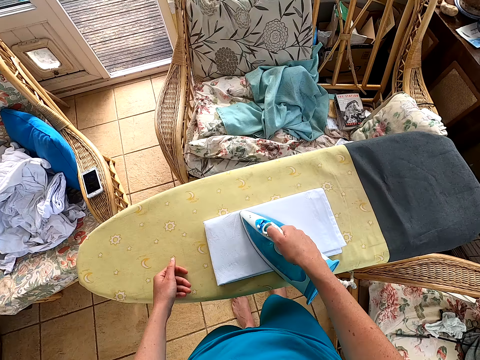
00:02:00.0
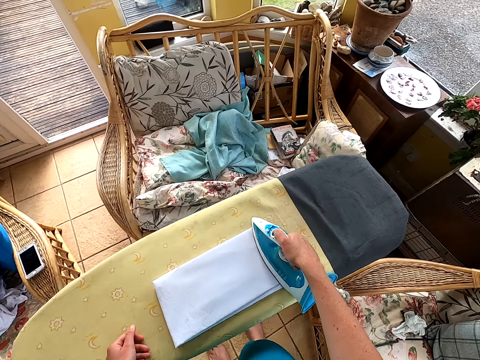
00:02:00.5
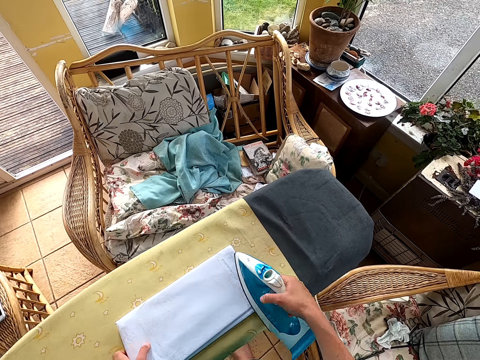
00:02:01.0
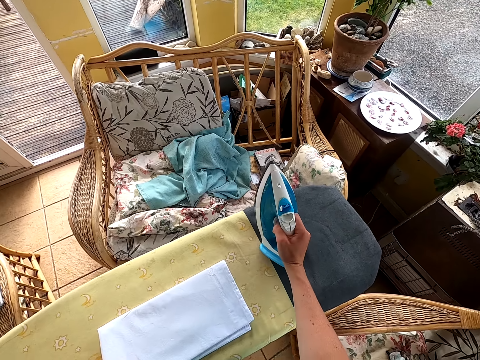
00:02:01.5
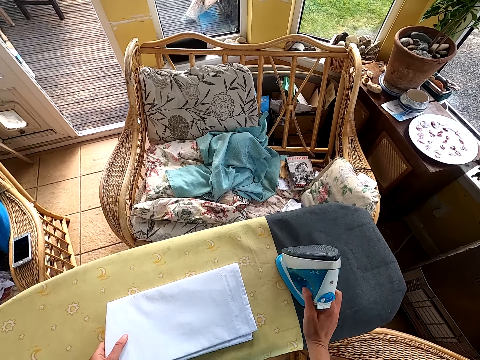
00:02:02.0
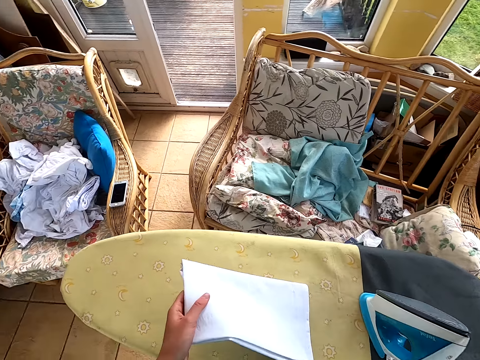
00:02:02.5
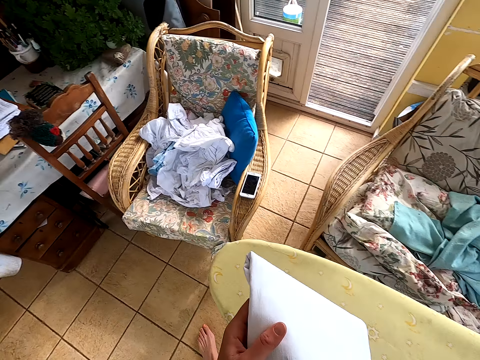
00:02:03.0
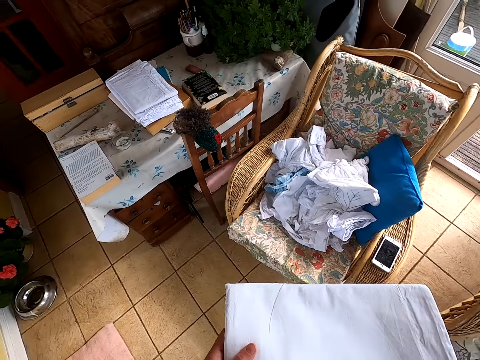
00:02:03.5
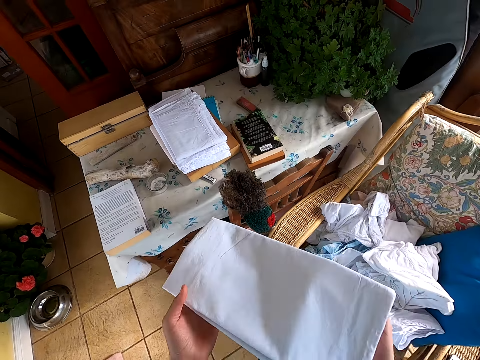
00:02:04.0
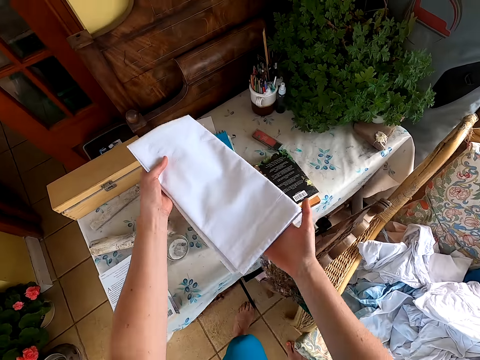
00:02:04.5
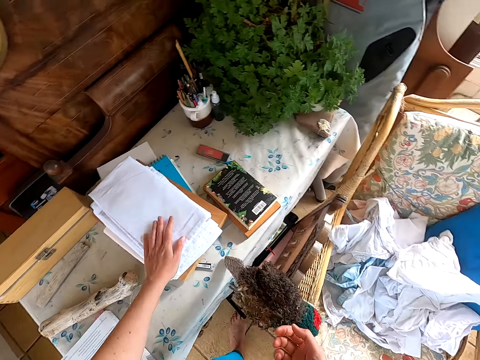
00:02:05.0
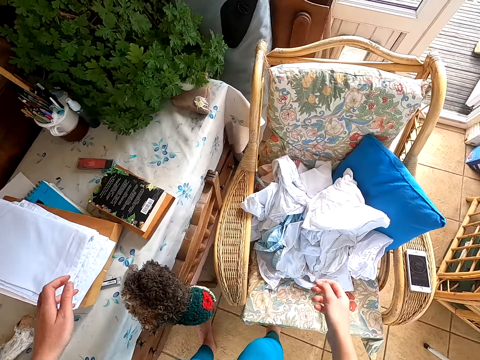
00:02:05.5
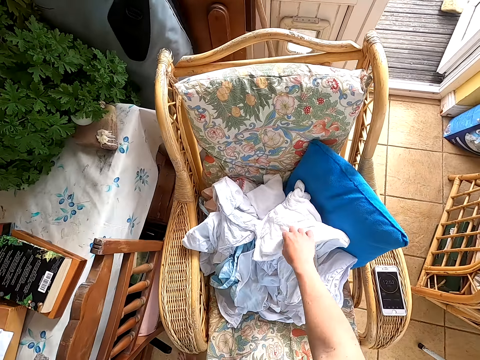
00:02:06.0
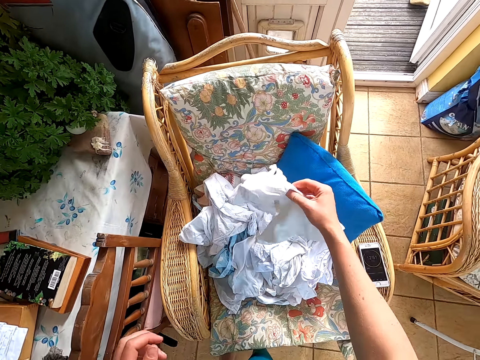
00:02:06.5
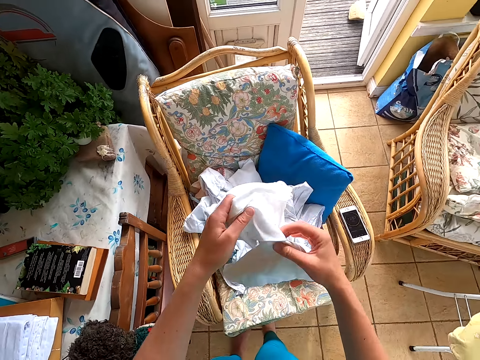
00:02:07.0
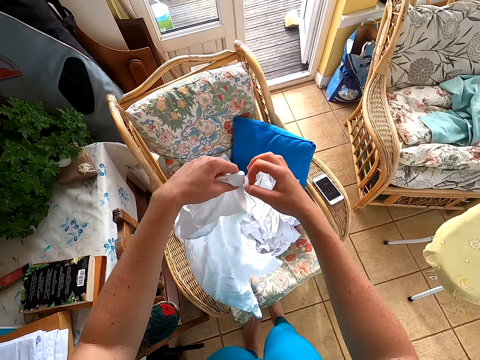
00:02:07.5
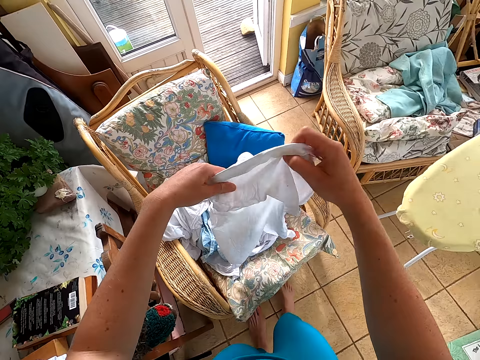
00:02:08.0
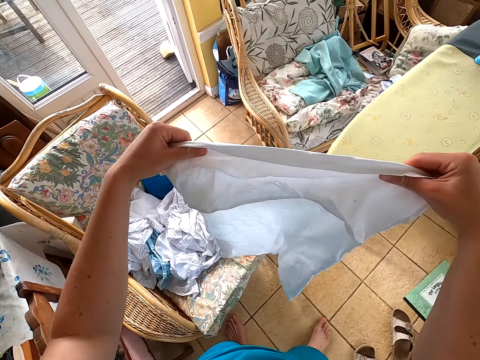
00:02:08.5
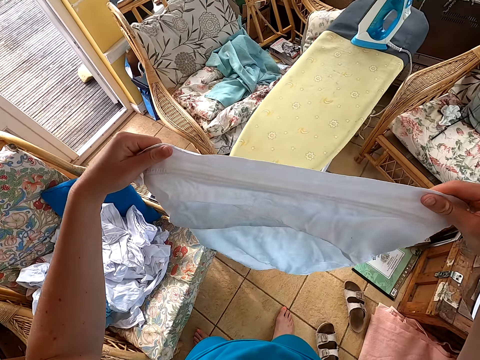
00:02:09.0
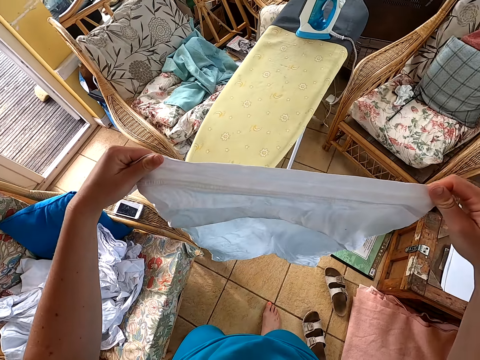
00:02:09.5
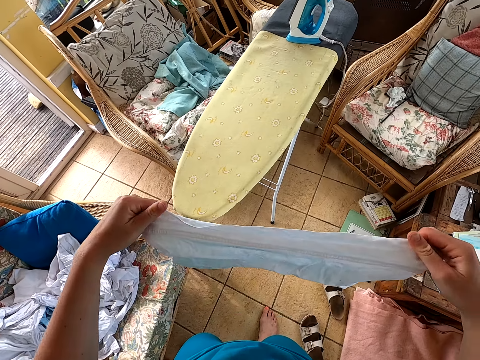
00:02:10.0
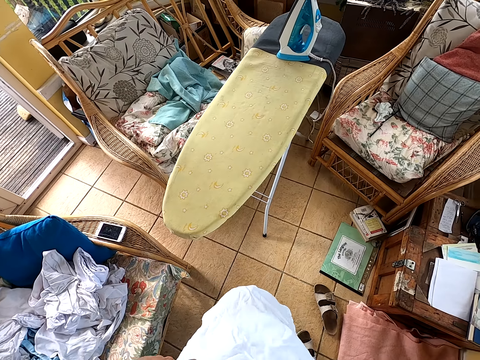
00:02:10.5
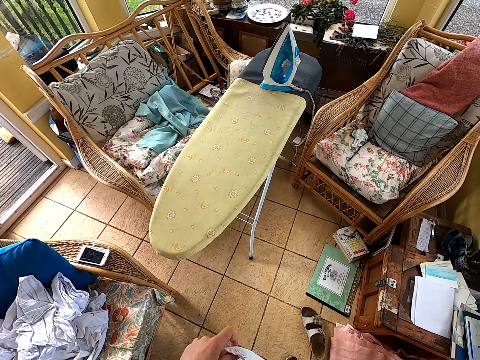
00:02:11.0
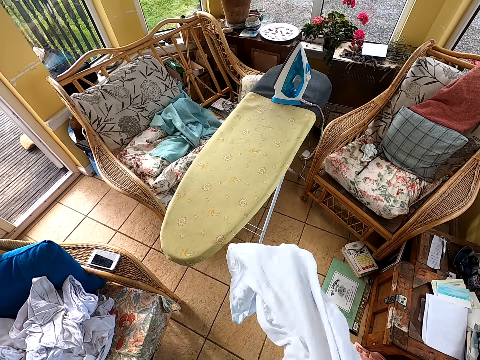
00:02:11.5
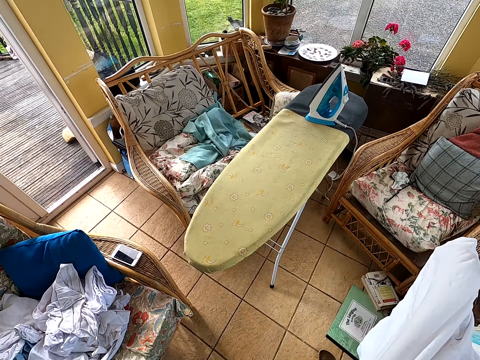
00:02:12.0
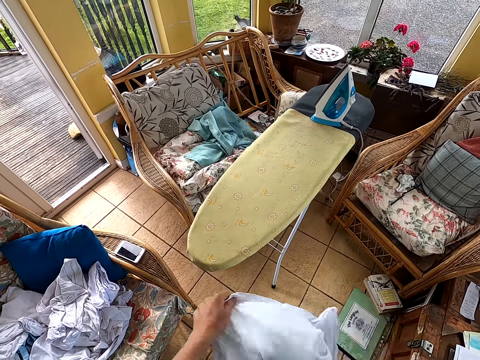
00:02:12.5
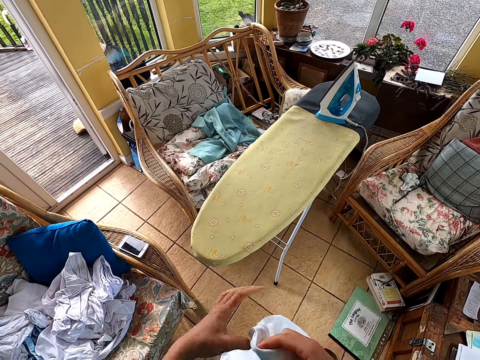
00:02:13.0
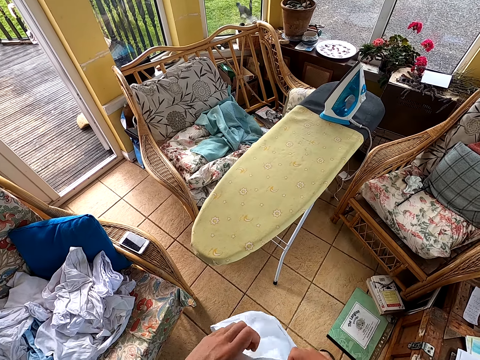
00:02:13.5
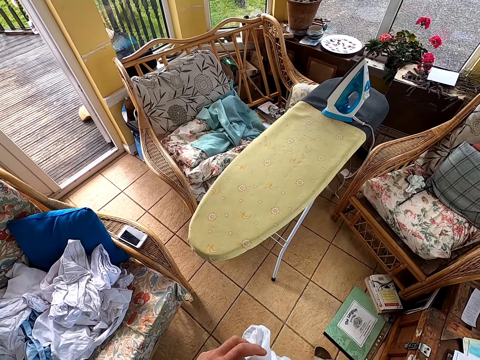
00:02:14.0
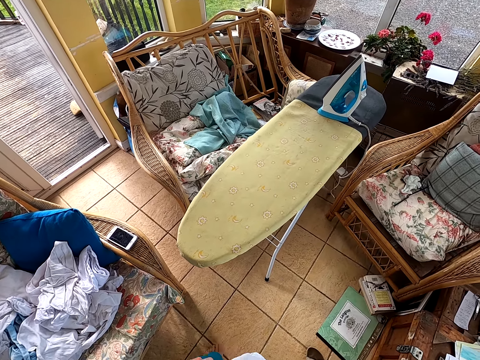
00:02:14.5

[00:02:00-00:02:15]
The camera wearer puts the iron box on the table. They pick a cloth. They put the cloth on the table. They take the cloth in the chair.

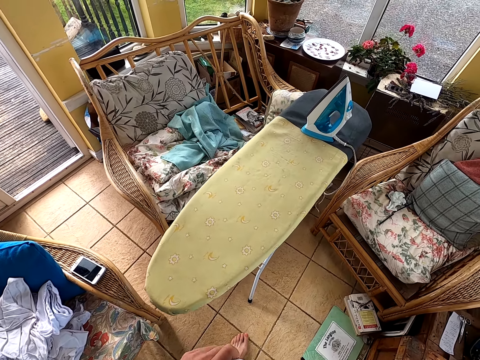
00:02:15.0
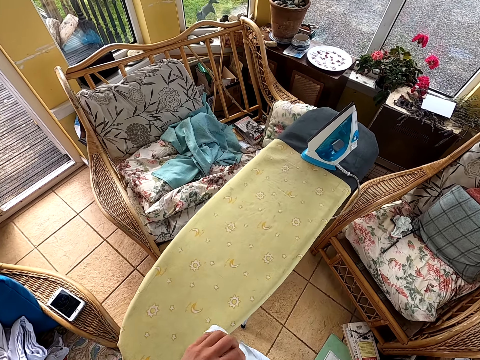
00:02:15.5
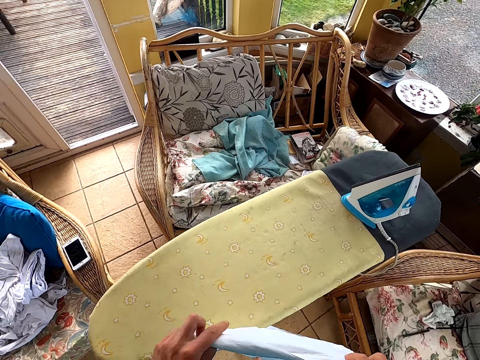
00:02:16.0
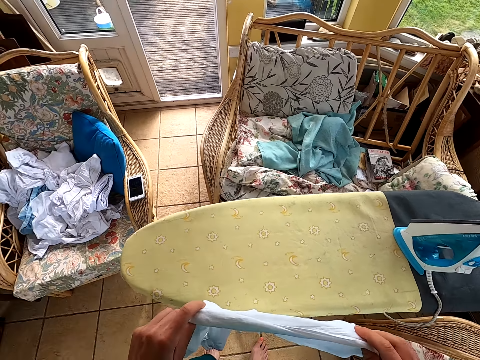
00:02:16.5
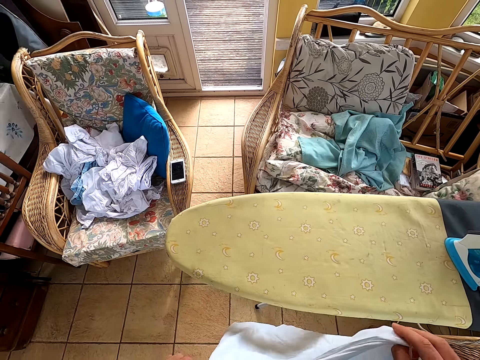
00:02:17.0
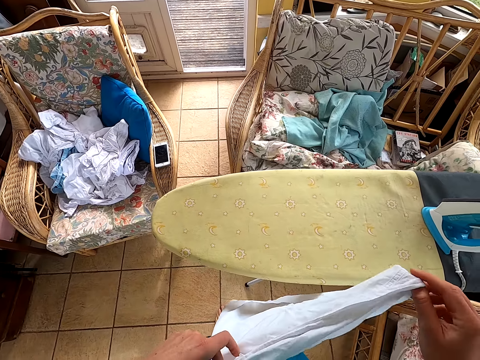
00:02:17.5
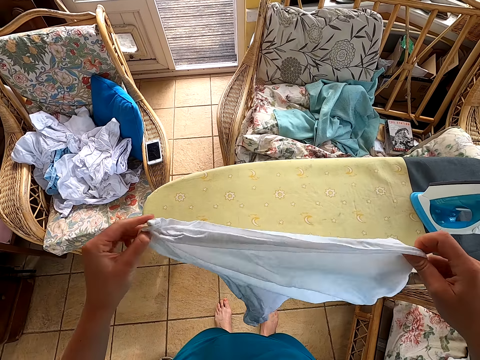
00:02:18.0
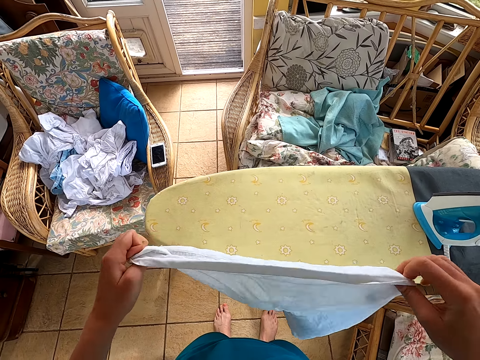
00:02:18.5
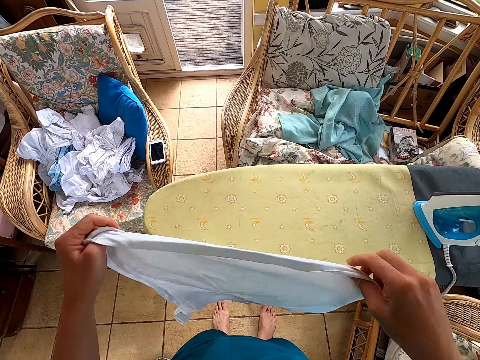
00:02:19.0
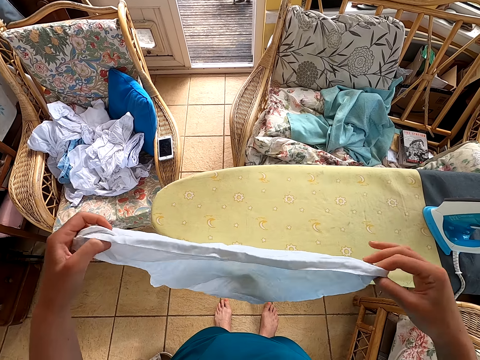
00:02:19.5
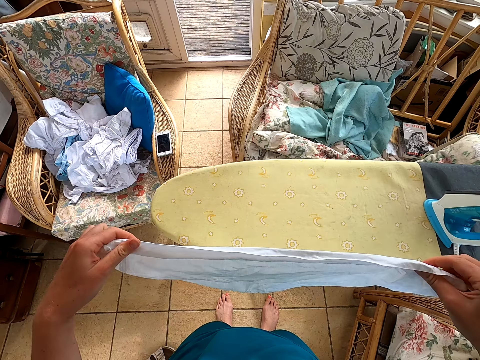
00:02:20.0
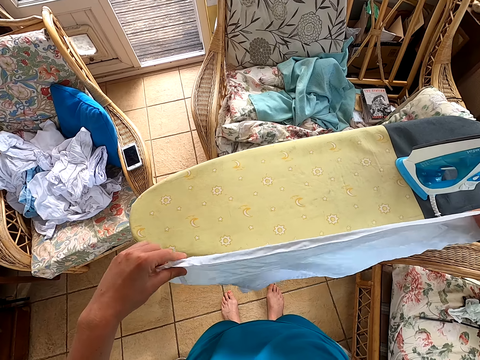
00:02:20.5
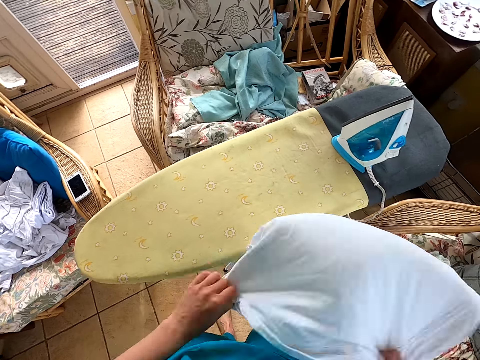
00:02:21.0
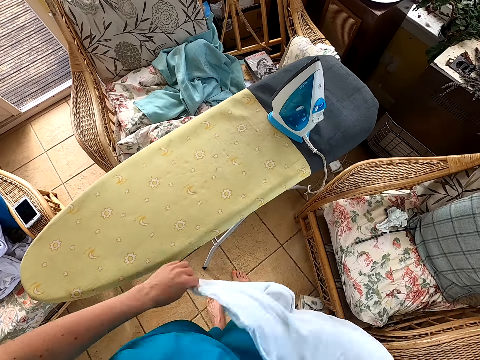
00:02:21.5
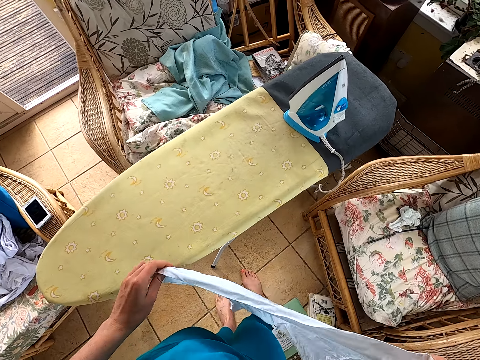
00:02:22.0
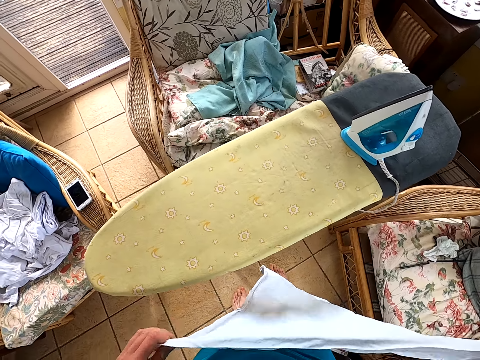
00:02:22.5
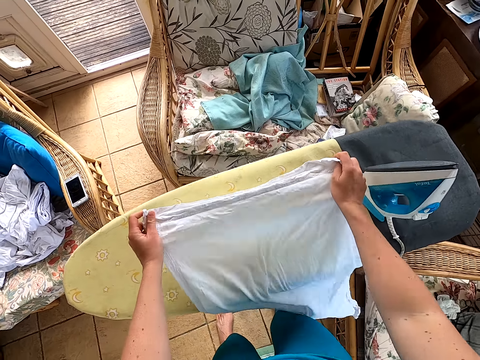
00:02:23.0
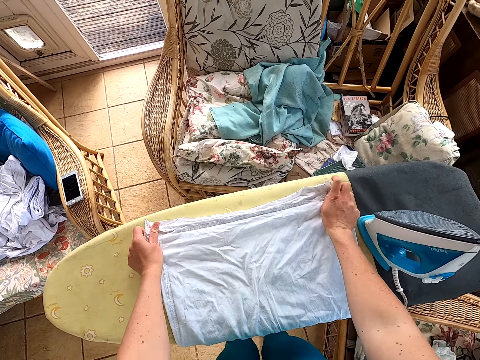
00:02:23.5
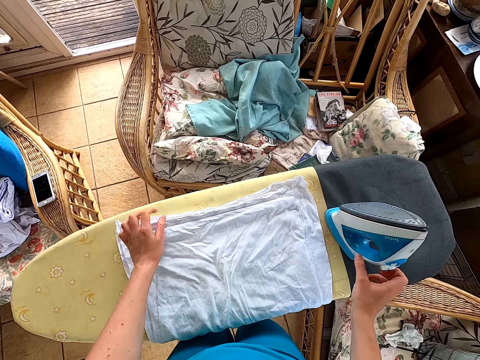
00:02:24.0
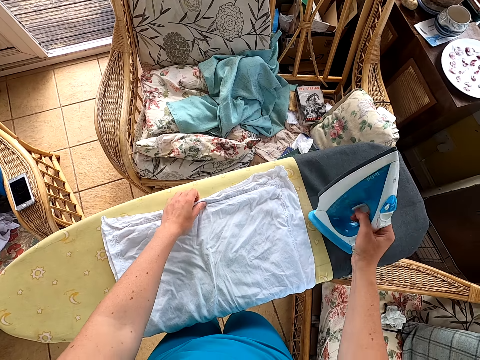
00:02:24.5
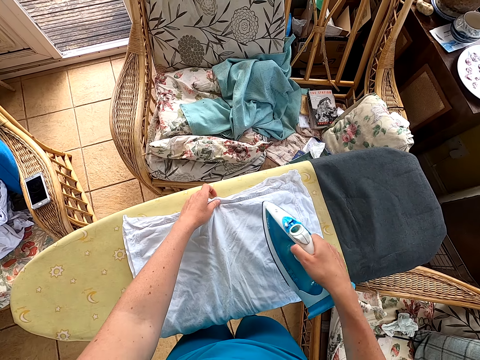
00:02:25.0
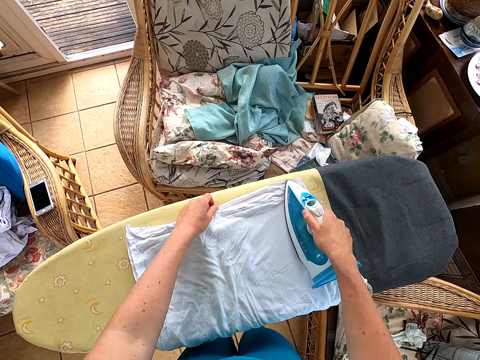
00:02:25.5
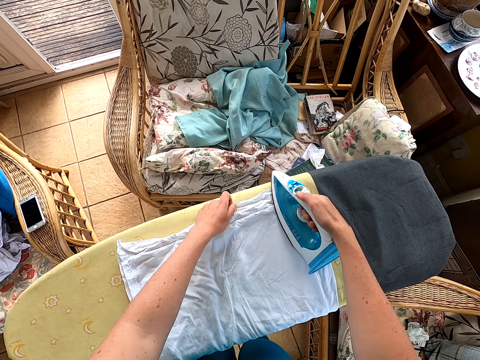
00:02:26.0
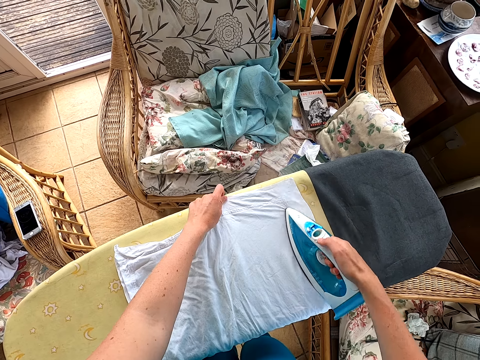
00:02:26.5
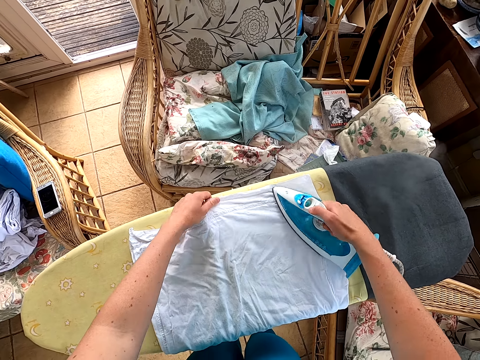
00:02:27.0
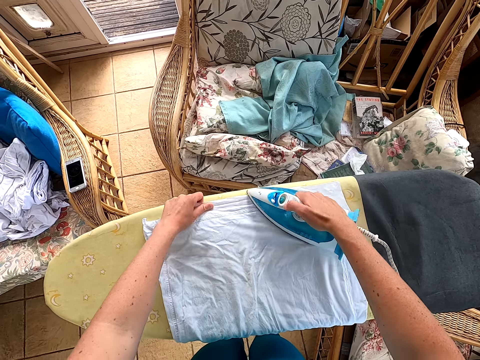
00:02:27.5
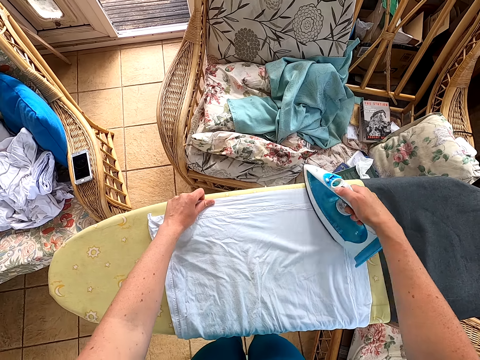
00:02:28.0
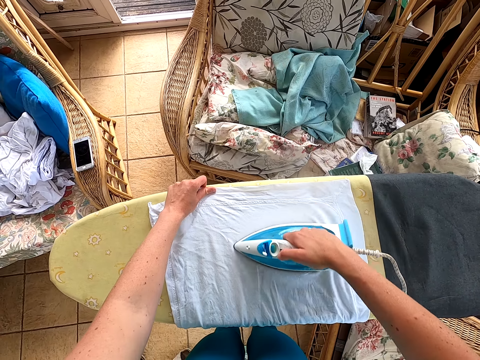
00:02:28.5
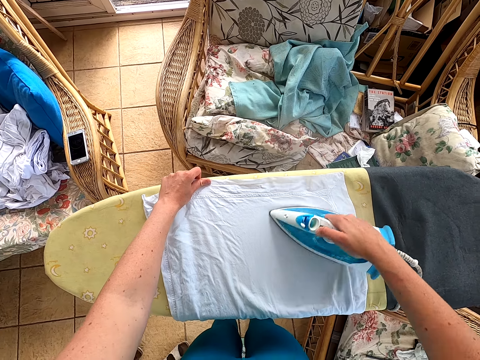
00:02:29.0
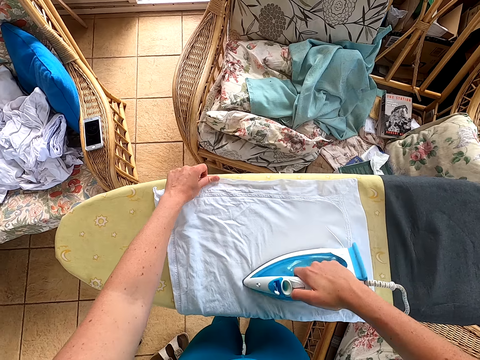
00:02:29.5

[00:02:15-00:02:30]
The camera wearer straightens the cloth. They put the cloth on the table. They pick the iron box. They iron the cloth.
